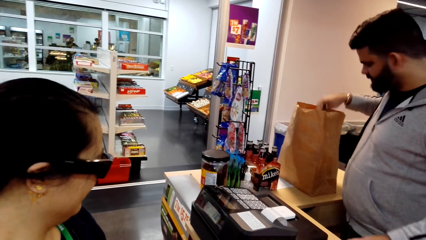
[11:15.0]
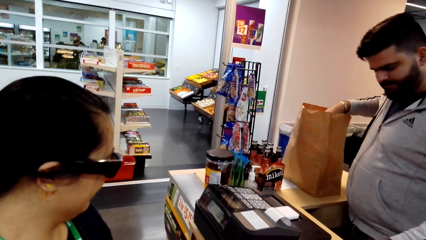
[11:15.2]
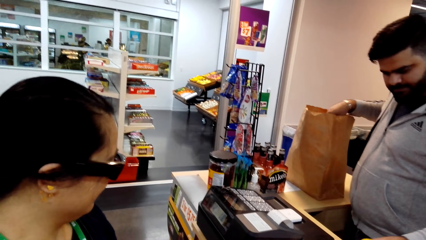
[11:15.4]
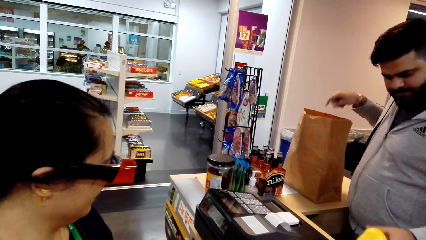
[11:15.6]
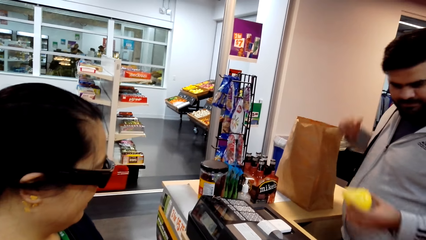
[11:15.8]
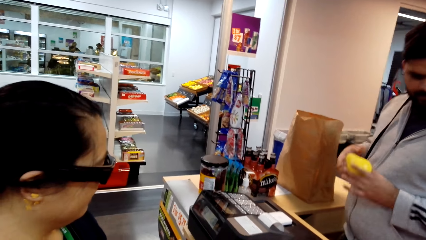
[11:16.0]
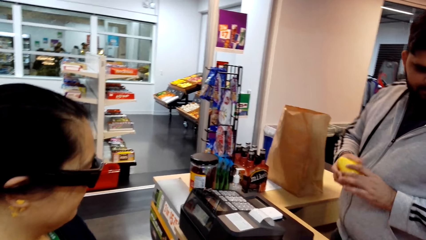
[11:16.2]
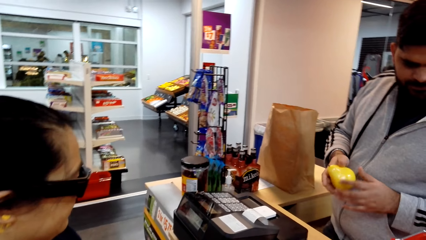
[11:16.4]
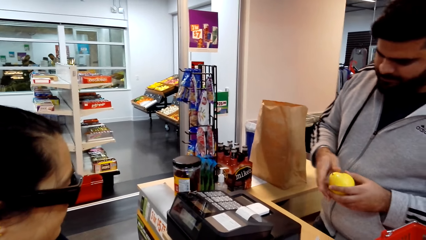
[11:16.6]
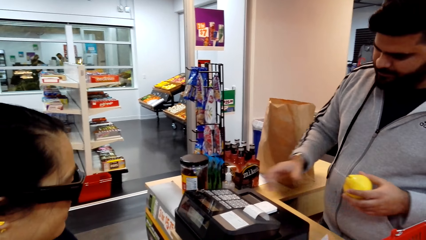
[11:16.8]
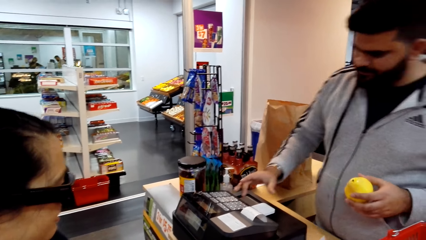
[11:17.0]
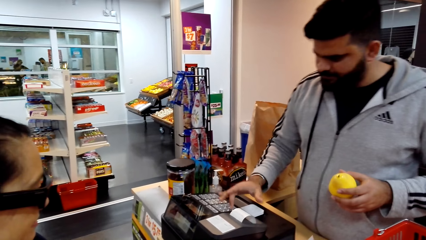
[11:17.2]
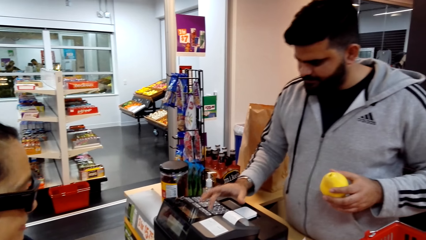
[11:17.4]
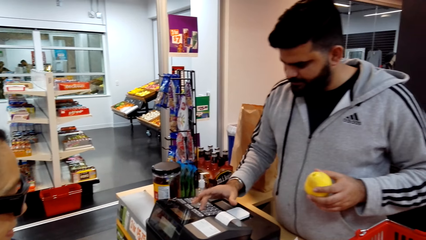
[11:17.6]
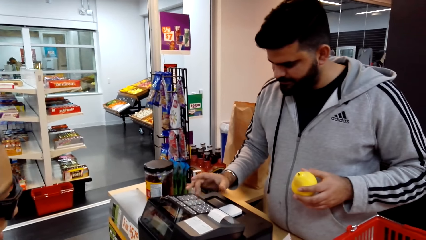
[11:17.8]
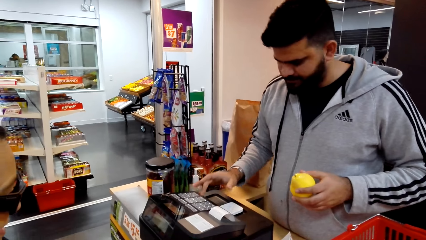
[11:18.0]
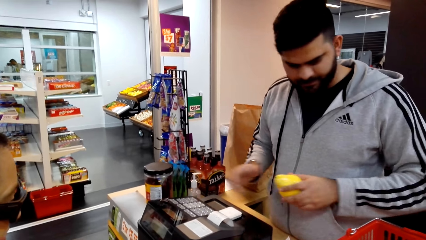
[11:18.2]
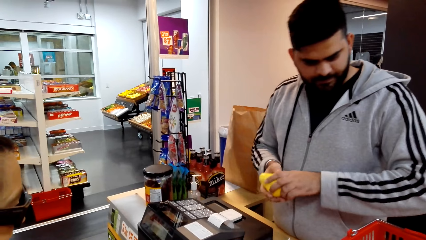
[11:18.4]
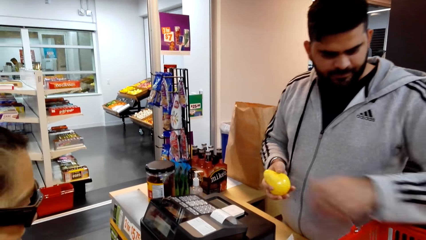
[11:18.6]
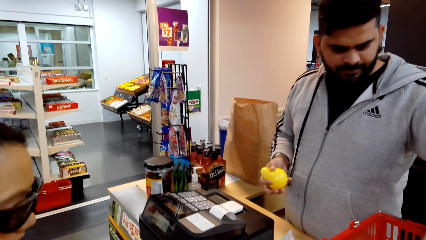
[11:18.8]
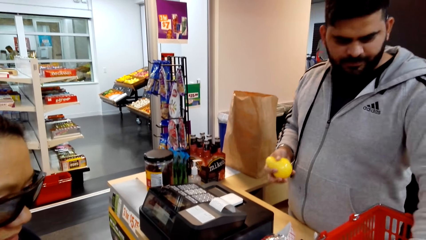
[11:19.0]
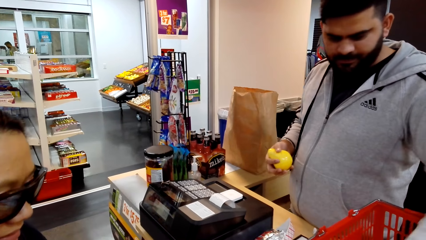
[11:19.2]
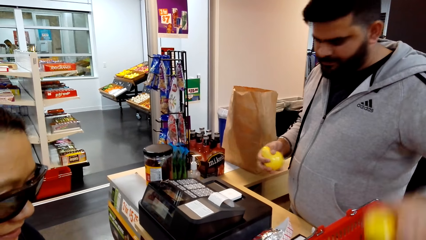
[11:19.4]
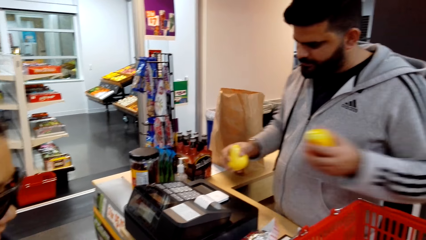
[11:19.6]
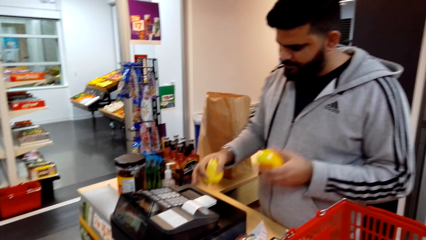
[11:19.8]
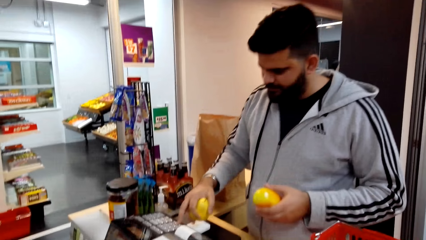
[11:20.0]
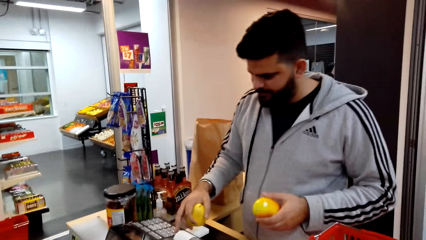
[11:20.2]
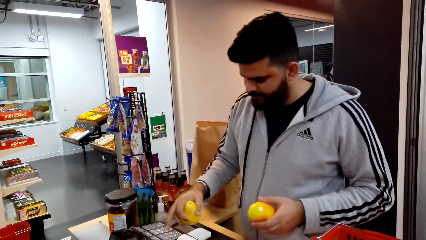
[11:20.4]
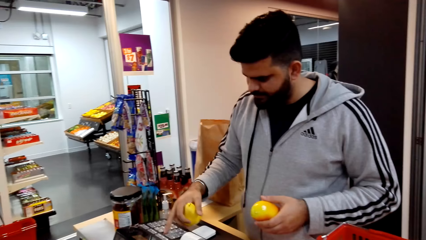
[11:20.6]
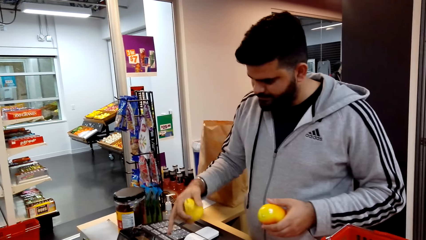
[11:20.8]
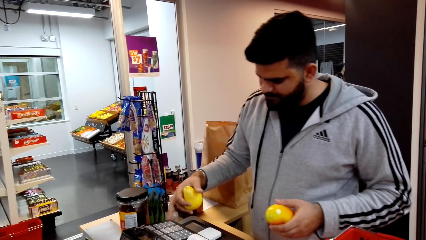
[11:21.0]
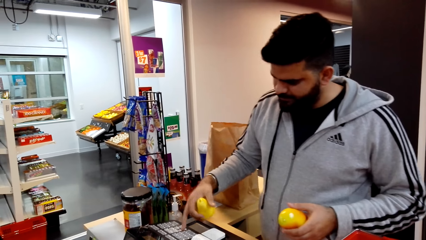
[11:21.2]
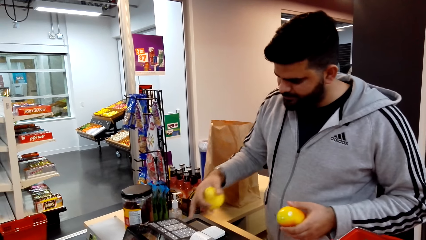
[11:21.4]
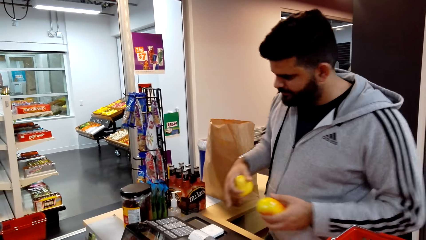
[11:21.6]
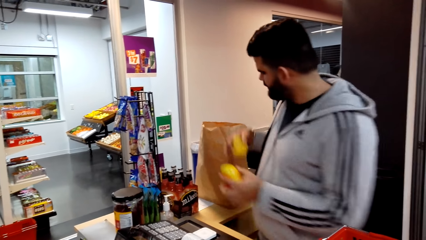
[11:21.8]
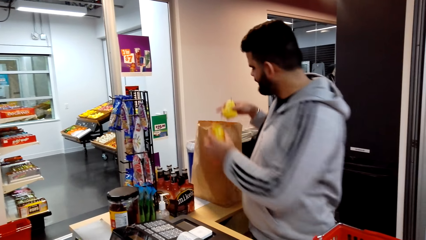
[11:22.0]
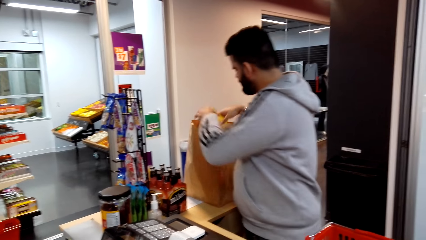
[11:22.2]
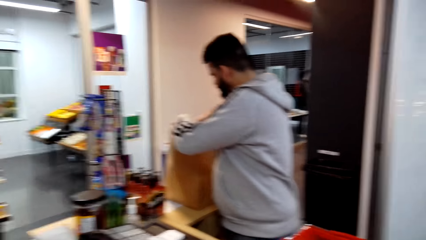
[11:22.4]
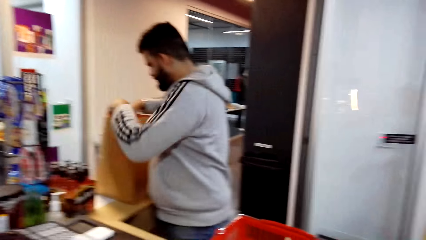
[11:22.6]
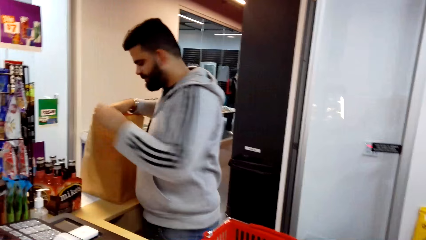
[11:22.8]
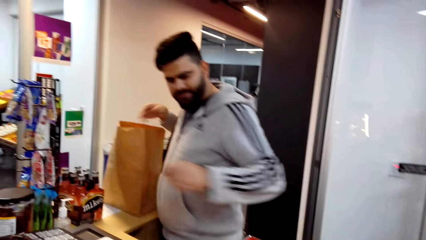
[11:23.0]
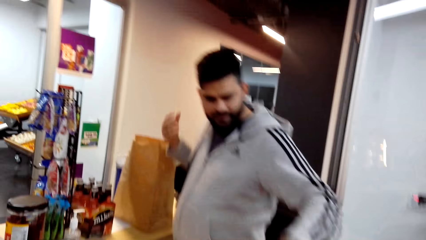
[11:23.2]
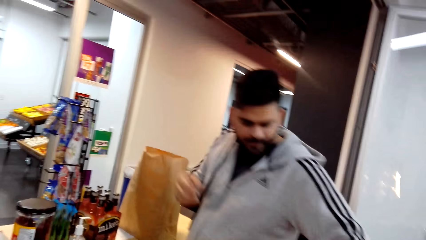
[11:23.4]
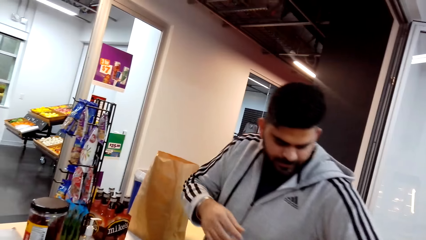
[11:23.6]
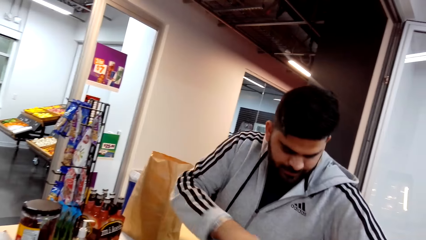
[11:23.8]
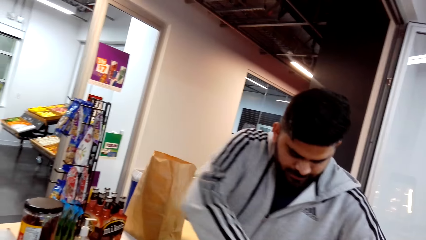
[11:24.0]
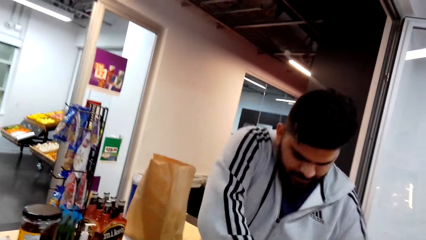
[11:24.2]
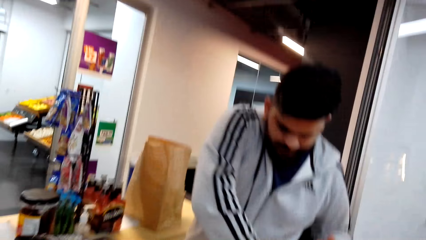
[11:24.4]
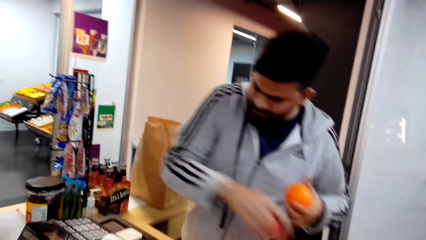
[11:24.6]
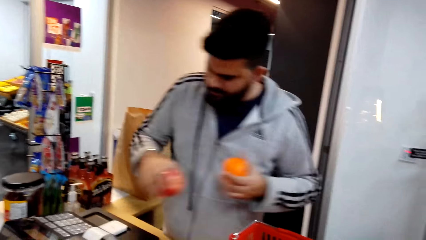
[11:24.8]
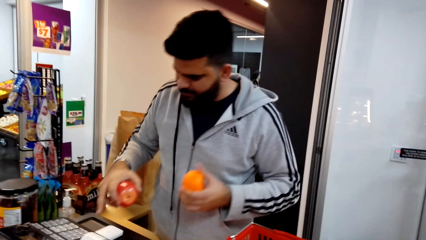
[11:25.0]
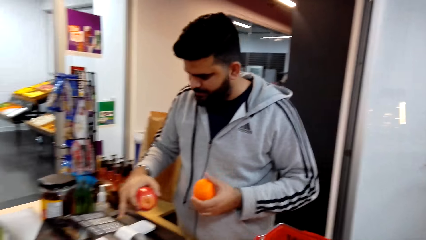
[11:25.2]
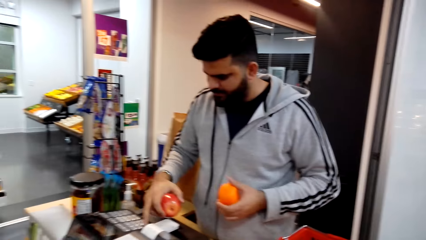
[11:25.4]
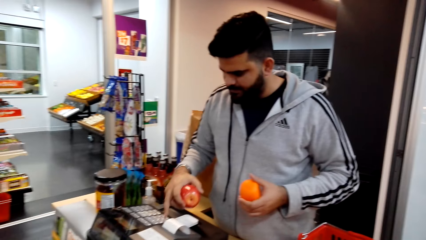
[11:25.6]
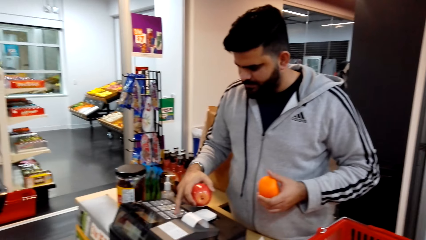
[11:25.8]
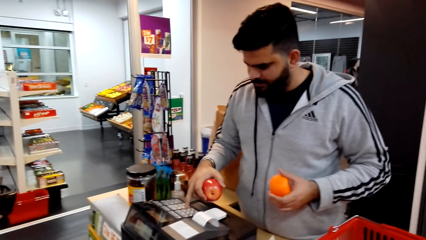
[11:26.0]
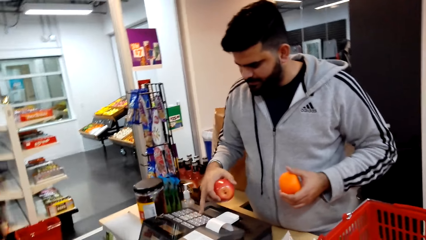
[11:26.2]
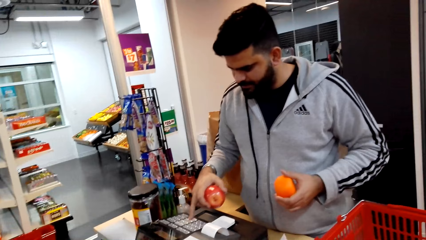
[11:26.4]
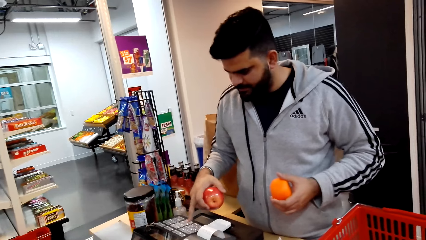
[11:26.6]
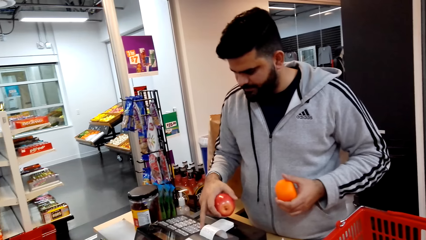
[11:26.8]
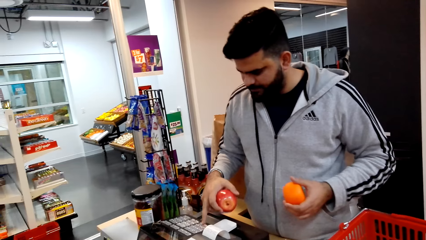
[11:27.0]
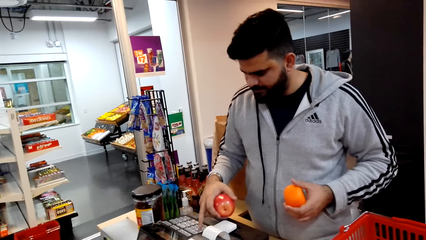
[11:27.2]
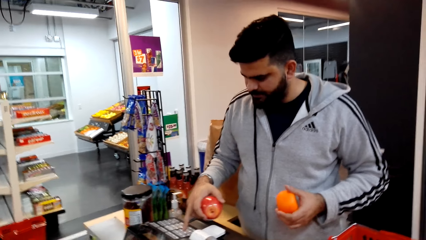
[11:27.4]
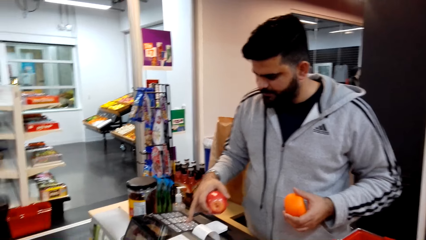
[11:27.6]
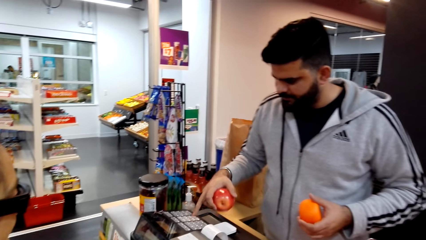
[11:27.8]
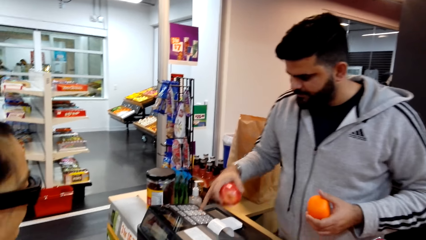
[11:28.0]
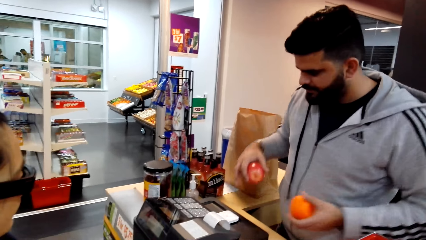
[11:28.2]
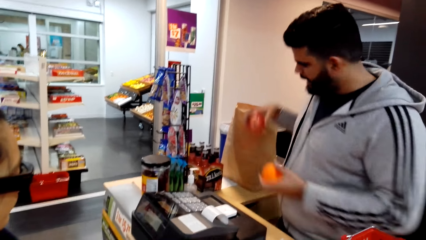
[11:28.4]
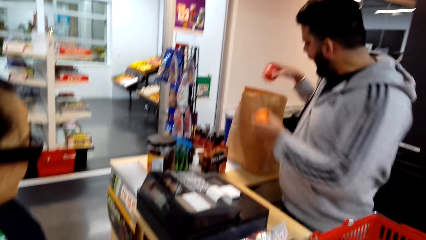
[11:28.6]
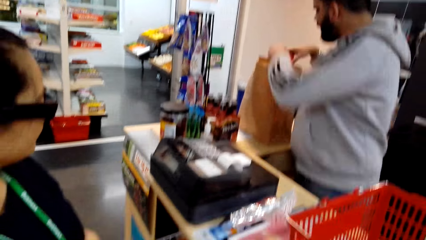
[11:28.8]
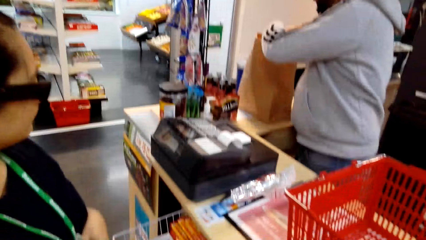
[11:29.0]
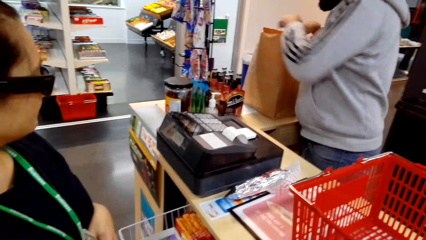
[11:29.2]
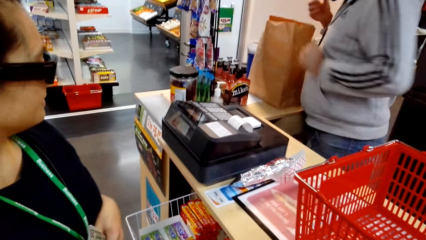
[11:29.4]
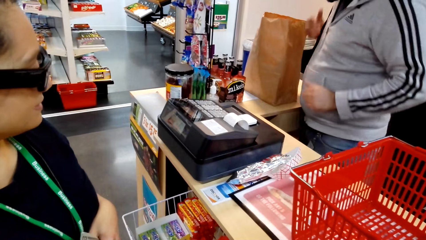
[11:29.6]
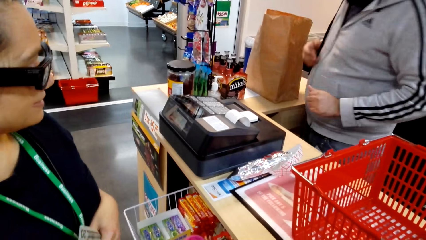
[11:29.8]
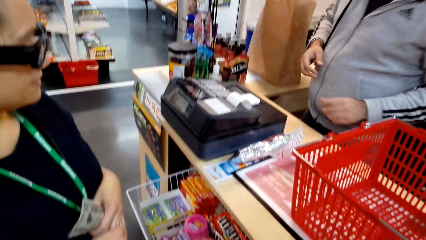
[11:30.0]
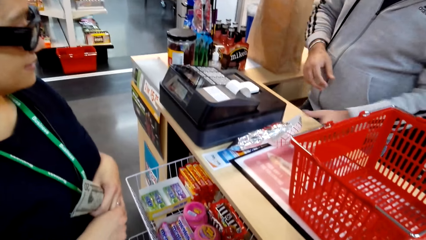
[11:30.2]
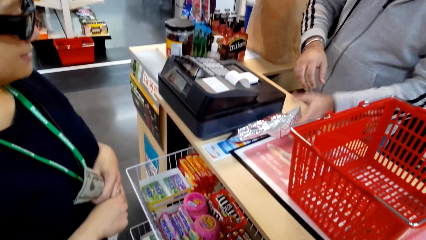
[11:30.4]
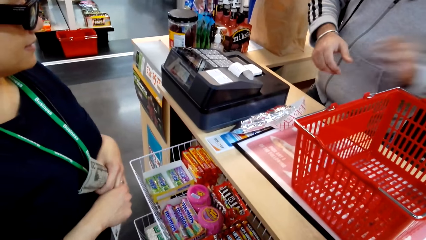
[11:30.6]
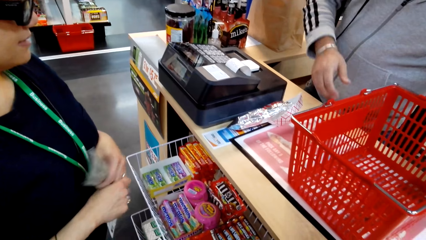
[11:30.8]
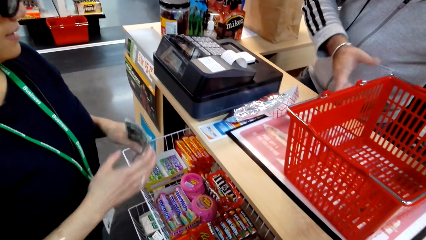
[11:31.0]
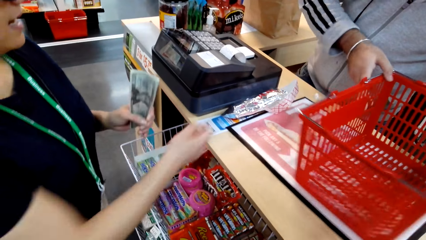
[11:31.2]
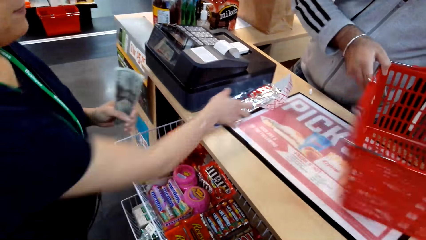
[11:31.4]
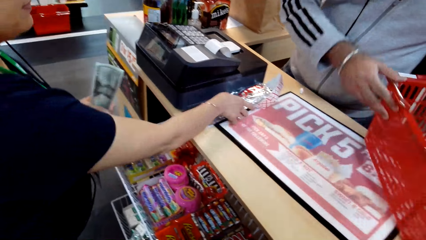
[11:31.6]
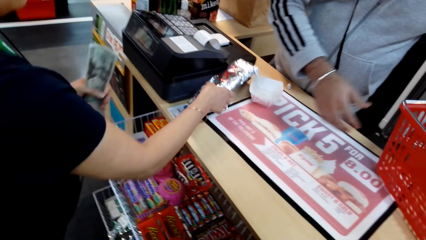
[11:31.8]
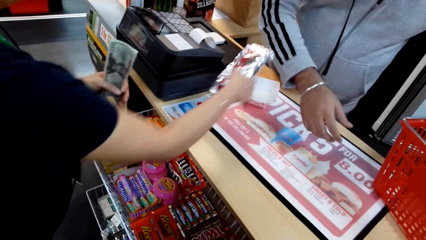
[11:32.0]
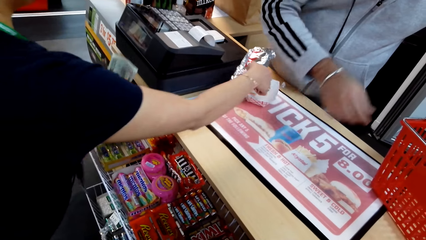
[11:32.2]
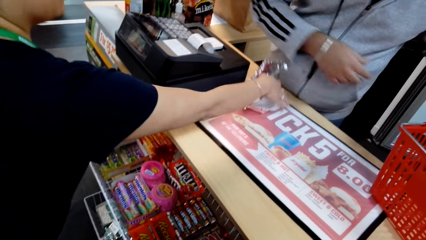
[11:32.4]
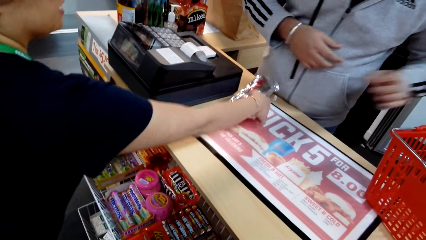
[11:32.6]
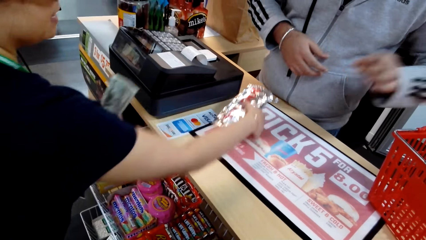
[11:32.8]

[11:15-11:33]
The cashier puts something in the paper bag with his right hand. A woman talks. The cashier bills the fruit on his hand. He touches the sale machine button with his right hand finger and holds a fruit in his left hand. He picks another fruit from the tray. The camera wearer picks a fruit with his left hand from the shopping basket. The cashier bills the fruit on his hand. He touches the sale machine button with his right hand finger. He puts the fruits in the paper bag. He picks an orange and an apple. He holds the apple in his right hand, holds the orange in his left hand and touches the sale machine button with his right hand finger. The woman talks. The cashier bills the orange and apple price. He puts the apple in the paper bag and puts the orange in the paper bag. He touches the foil of something with his left hand. He pushes the shopping basket and talks to the woman. He moves the tray on the counter.
